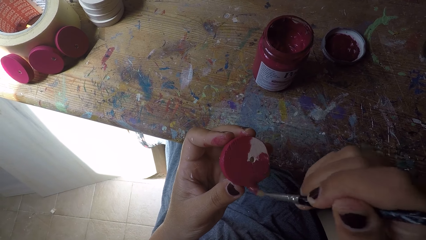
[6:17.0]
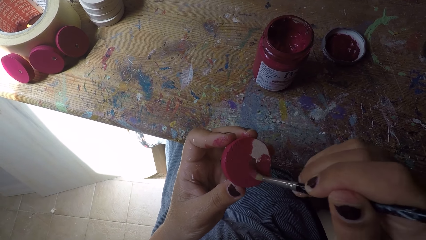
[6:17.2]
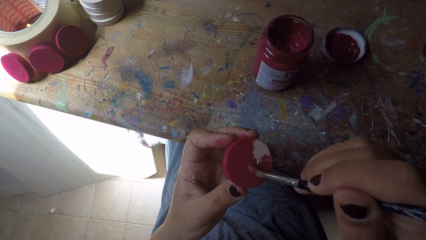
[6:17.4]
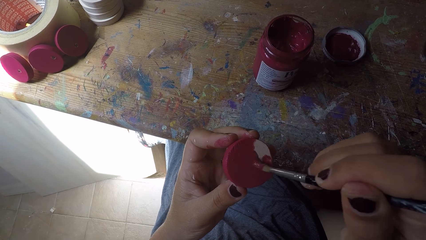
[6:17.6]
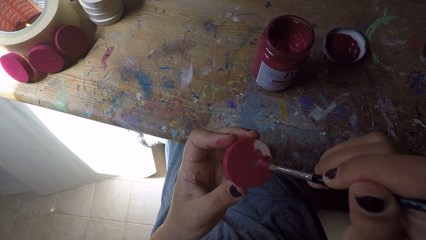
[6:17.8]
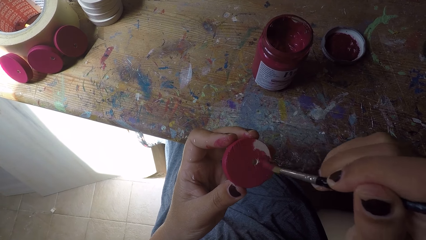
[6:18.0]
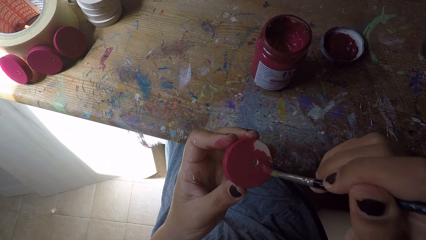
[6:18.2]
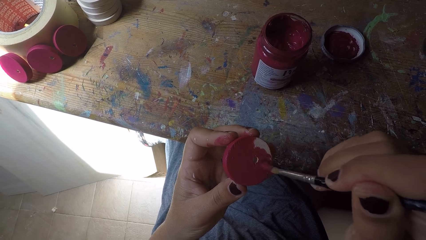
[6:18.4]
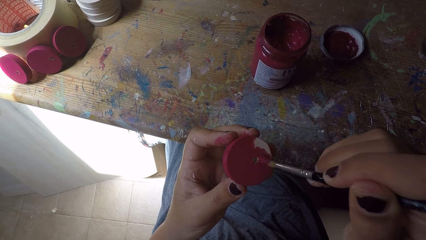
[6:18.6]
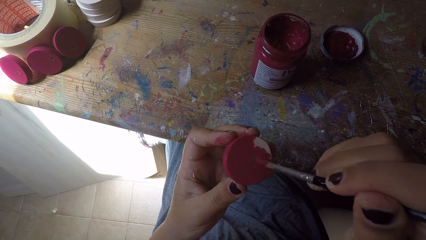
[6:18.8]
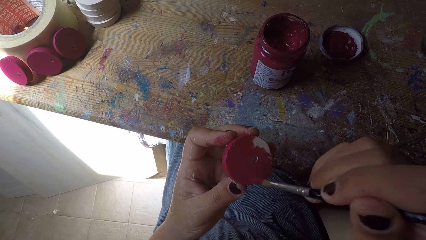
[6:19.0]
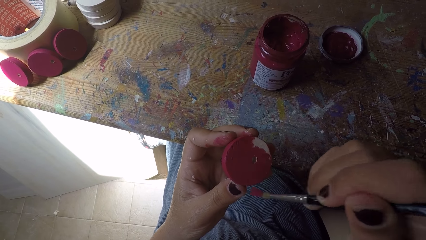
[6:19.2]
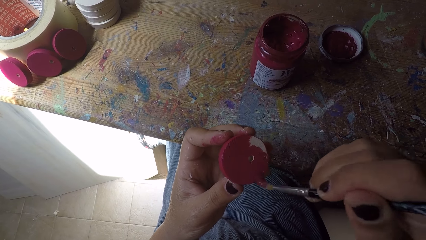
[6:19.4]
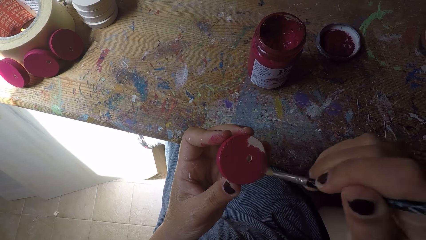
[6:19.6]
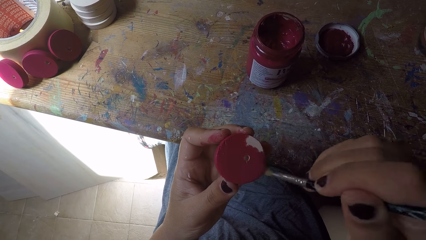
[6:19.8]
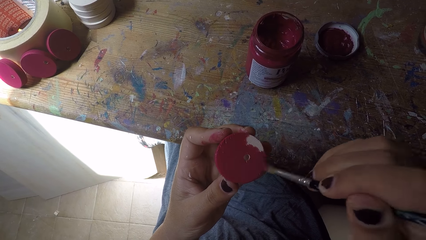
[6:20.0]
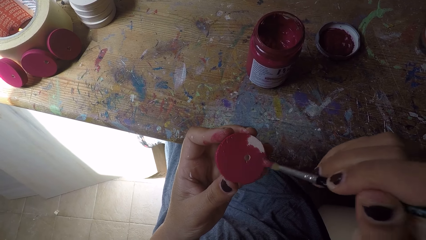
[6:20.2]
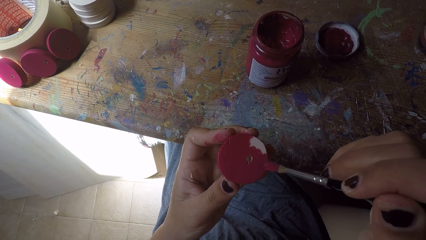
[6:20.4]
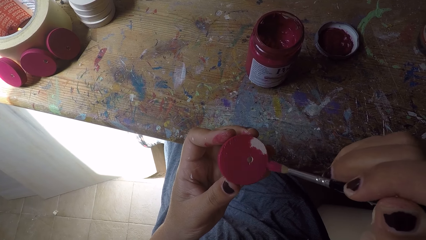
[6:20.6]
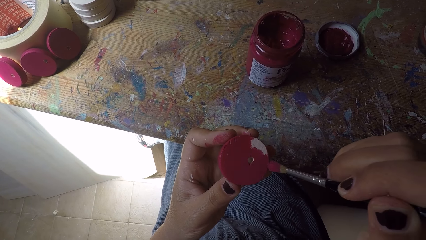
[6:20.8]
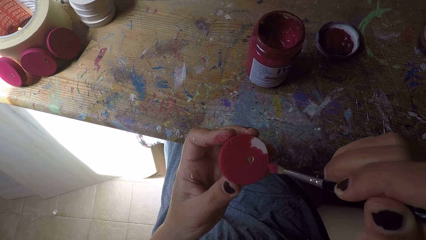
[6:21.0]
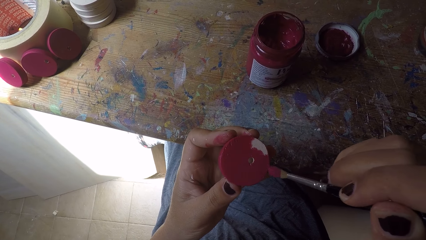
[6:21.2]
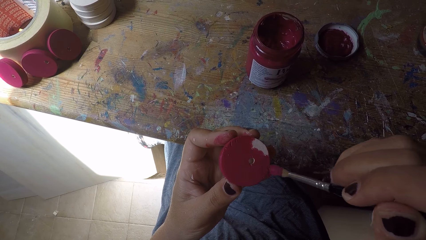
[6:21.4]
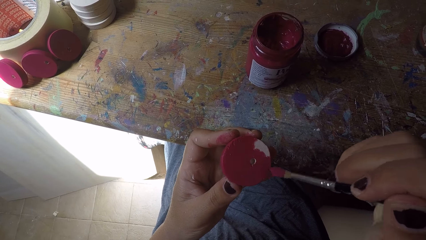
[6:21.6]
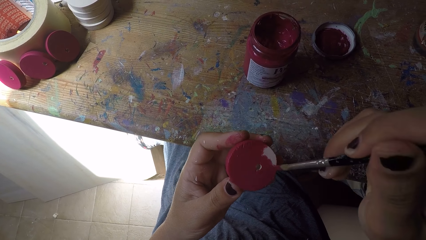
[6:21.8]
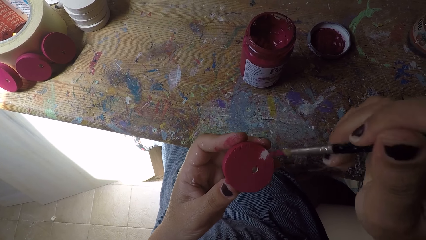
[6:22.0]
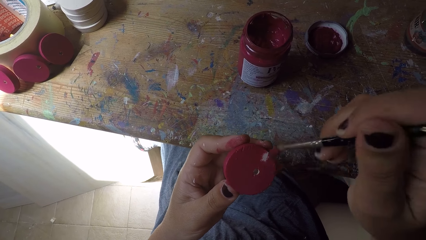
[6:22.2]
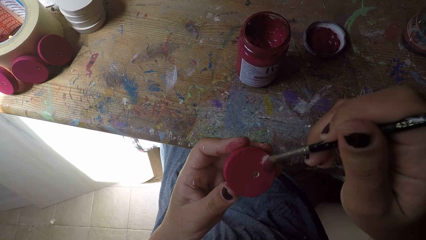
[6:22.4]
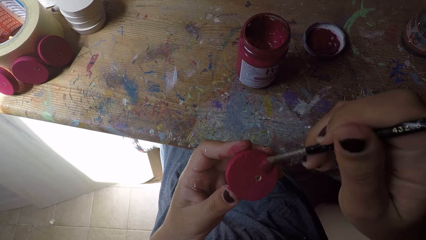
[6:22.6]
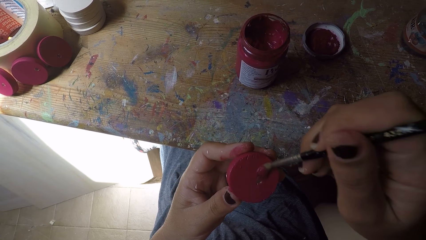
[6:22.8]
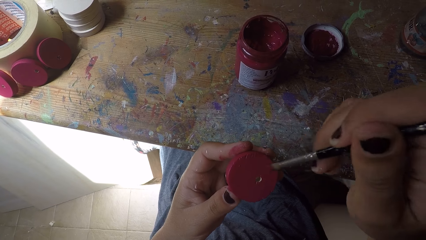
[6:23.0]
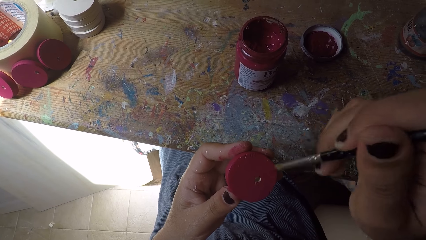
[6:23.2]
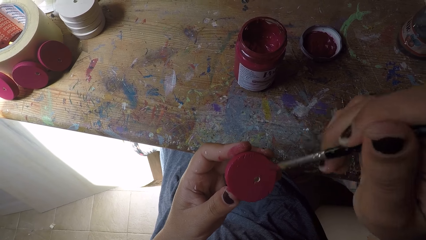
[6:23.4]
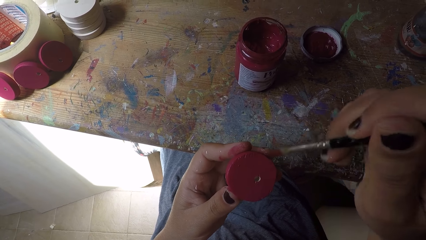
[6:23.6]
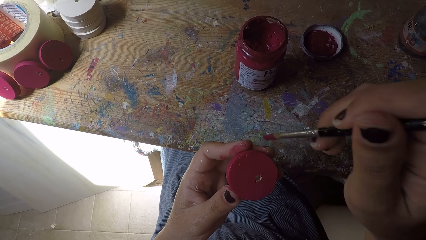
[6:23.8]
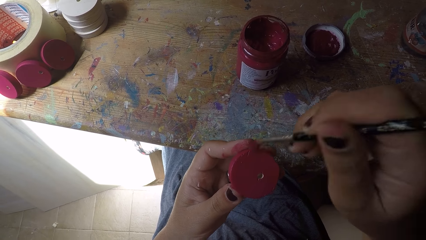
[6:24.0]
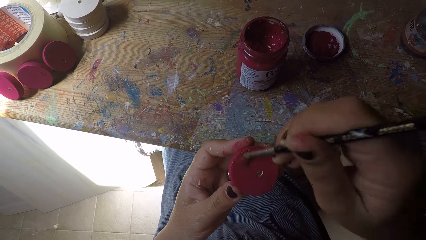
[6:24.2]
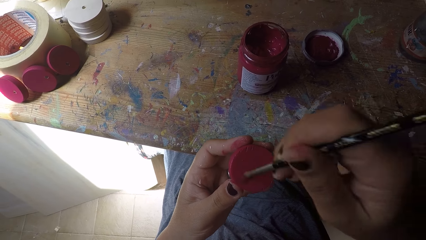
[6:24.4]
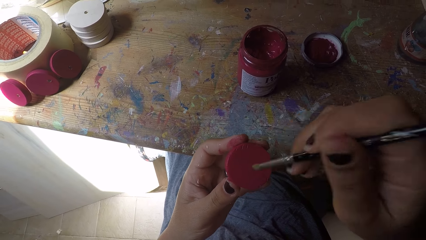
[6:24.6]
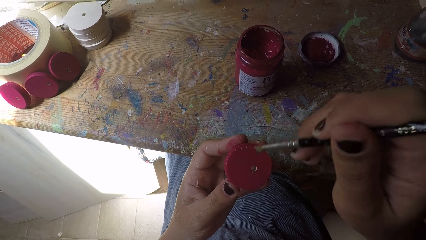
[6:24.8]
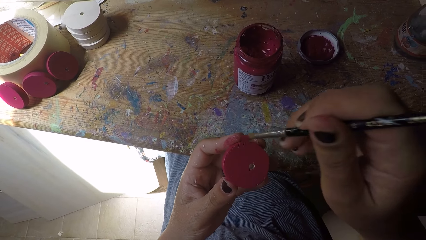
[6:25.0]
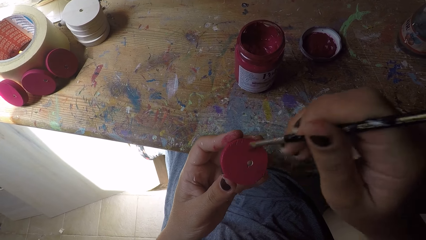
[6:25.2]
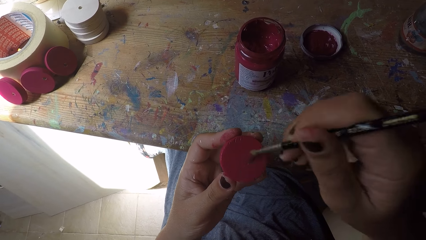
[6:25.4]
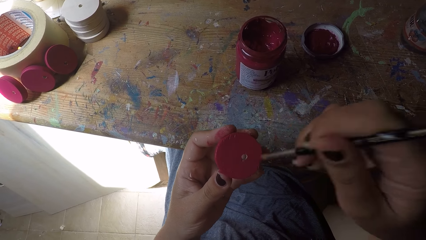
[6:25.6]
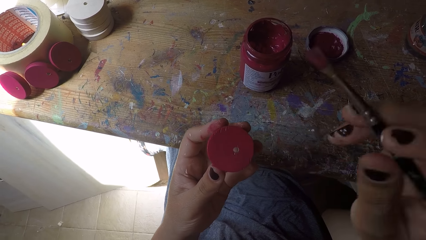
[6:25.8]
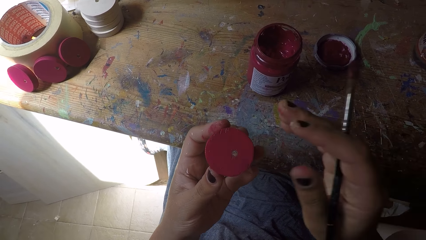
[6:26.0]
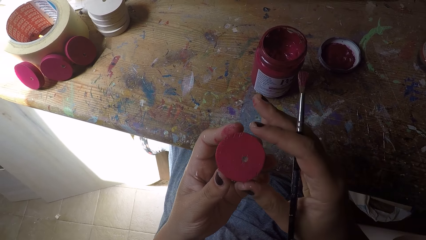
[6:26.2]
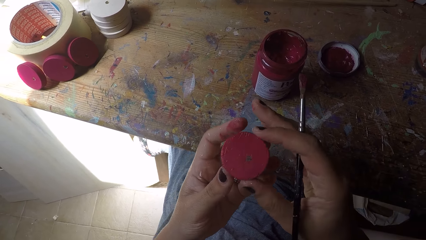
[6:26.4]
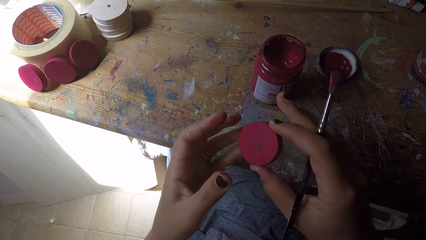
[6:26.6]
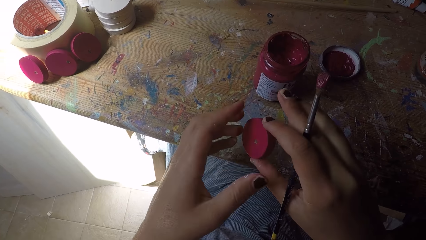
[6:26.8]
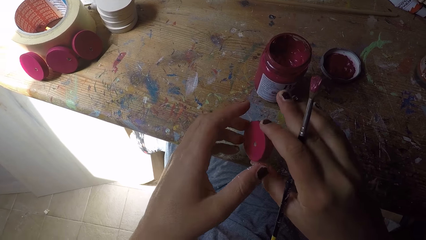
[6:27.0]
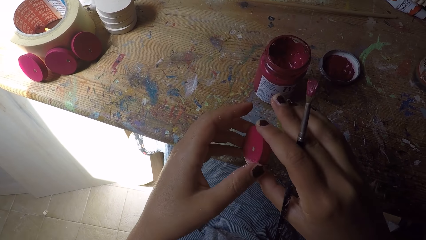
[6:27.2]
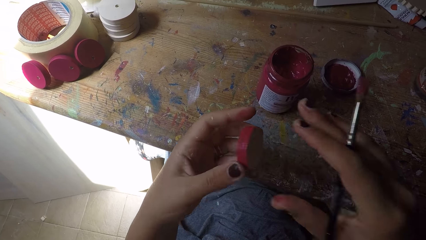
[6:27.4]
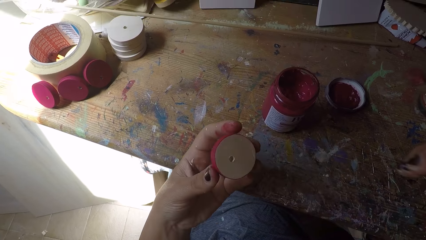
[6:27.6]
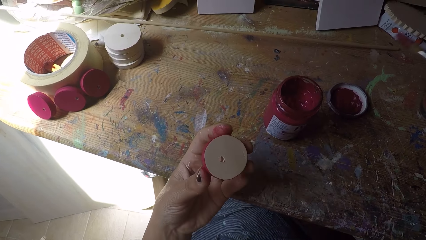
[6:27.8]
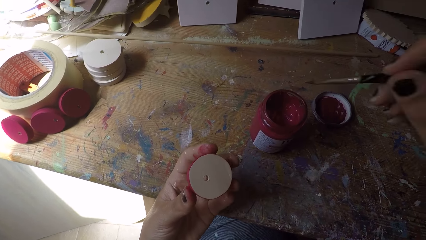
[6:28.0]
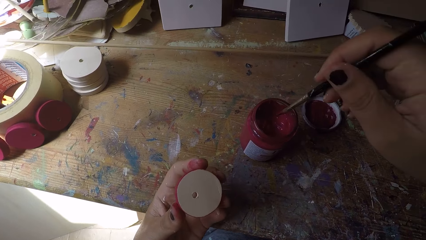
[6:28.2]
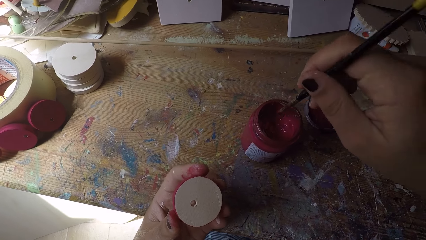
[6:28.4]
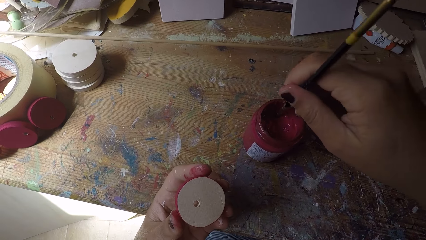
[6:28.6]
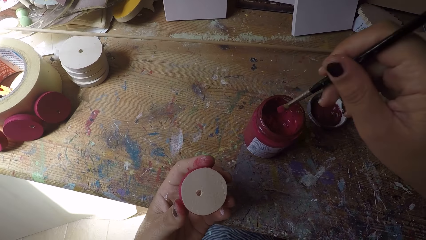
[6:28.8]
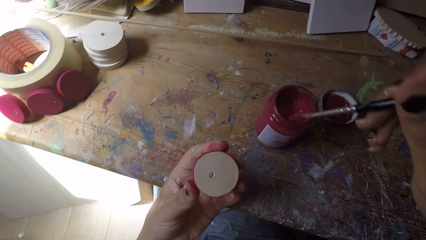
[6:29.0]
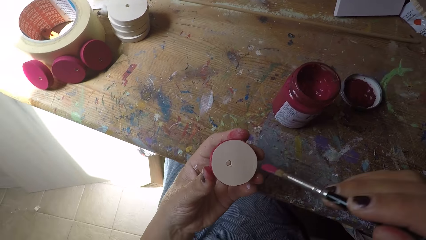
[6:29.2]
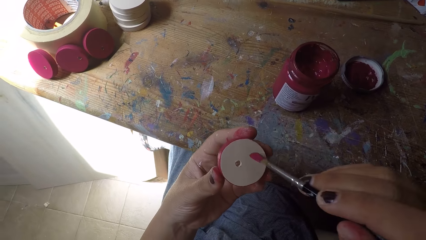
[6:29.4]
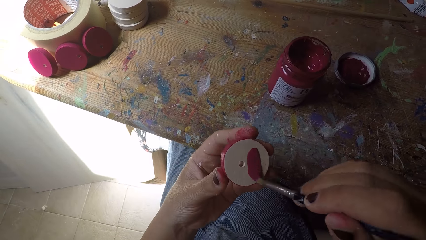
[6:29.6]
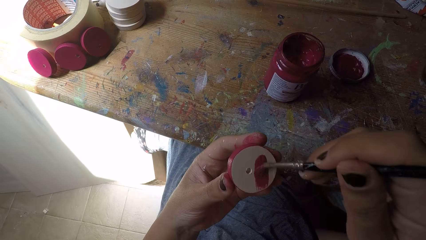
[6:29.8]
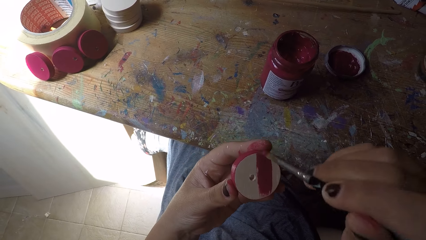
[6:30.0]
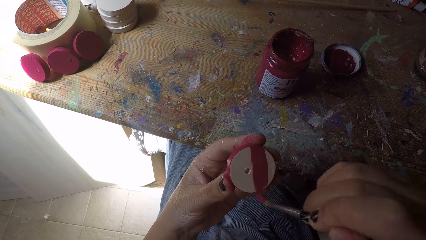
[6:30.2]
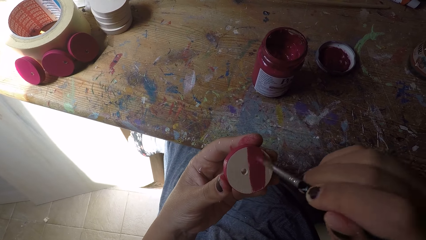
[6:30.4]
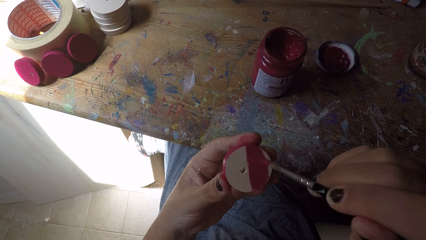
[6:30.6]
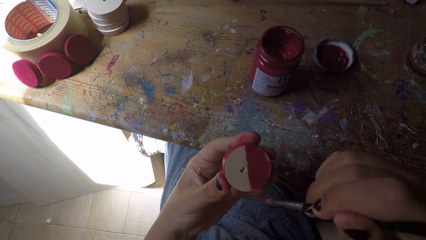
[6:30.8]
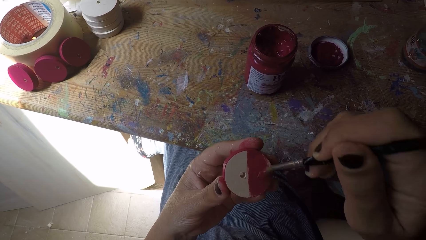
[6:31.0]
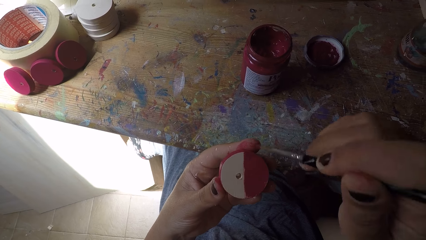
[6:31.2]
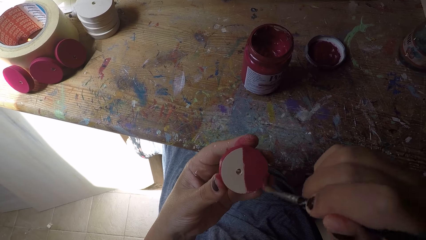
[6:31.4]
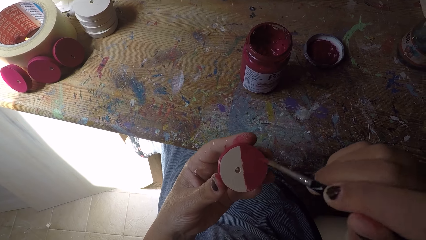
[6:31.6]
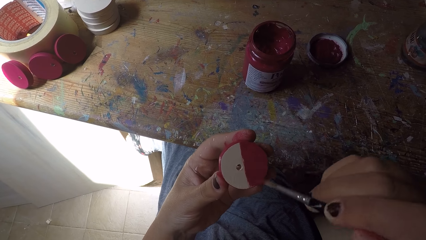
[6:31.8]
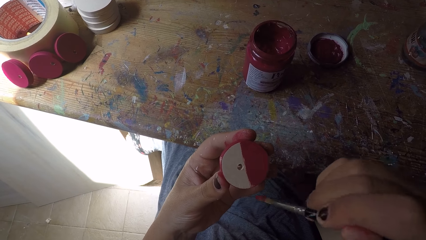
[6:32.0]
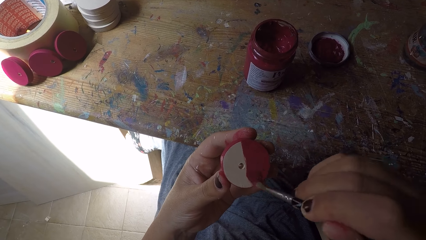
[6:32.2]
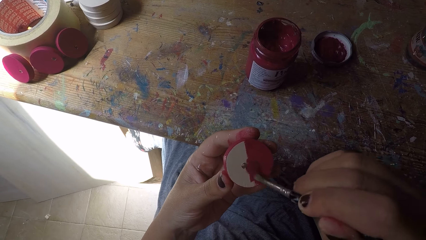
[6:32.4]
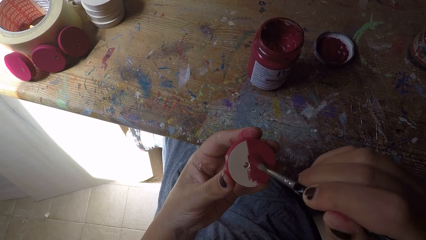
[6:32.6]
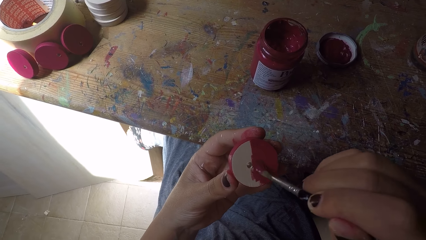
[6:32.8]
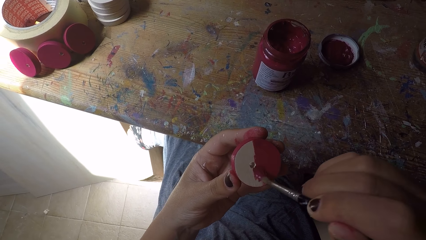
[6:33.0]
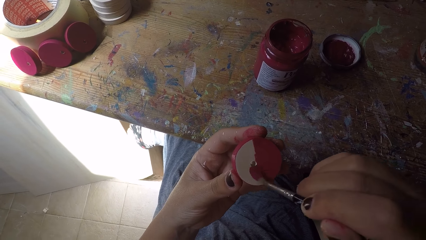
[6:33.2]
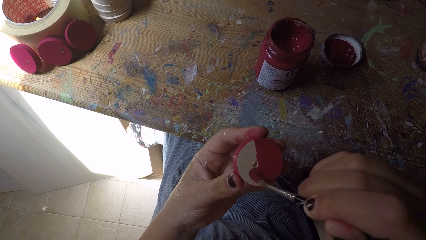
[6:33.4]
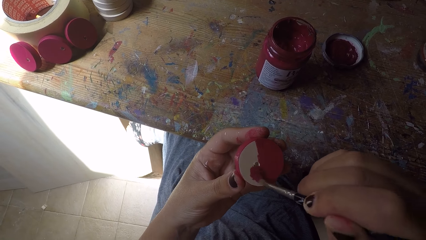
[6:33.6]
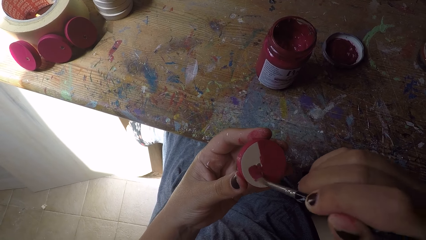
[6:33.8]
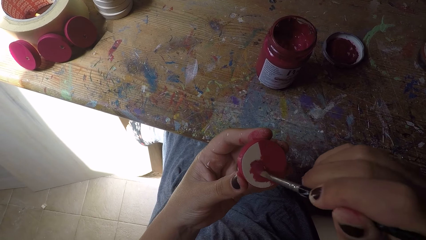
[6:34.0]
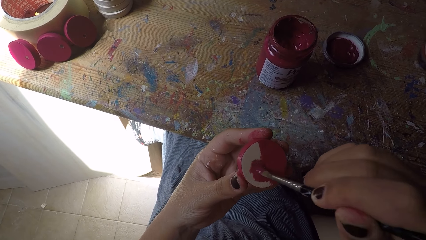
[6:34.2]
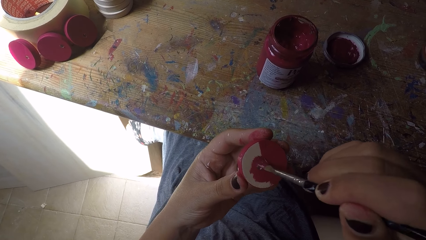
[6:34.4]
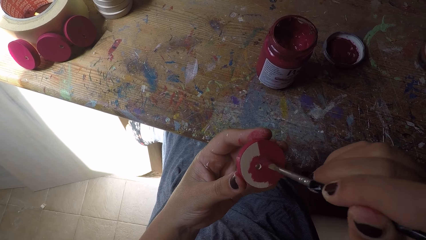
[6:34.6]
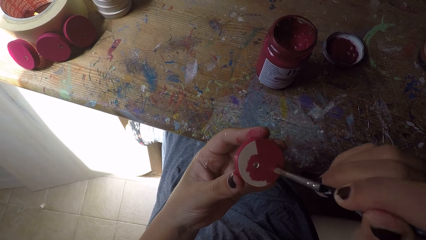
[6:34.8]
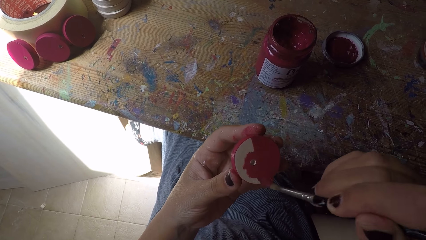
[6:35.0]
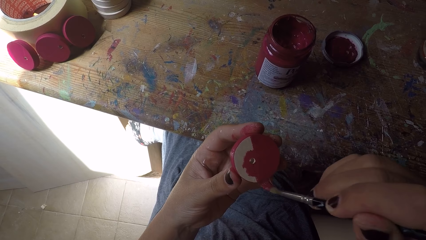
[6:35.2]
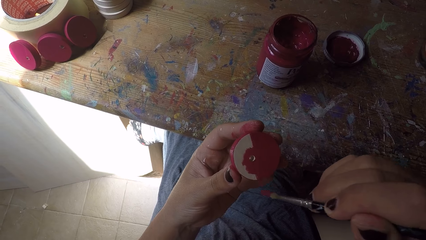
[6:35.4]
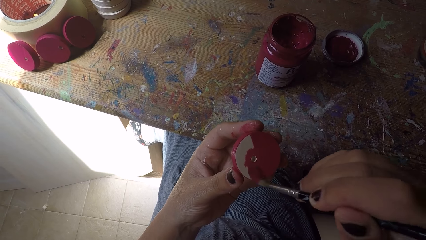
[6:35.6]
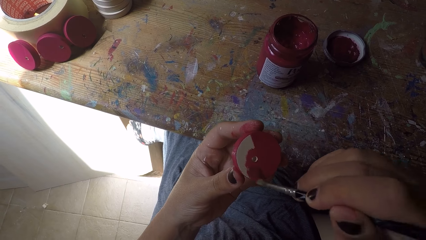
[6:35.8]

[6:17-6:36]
The camera wearer turns over the wood ornament with both hands. She scoops paint from the paint can with the paint brush in her right hand. She paints the wood ornament with the paint brush in her right hand.
